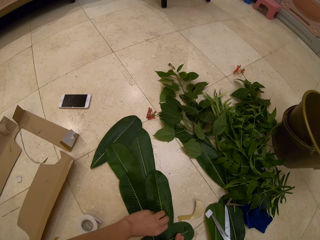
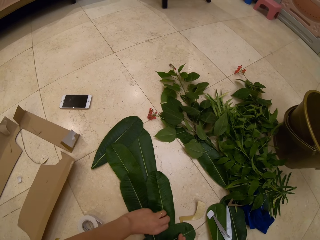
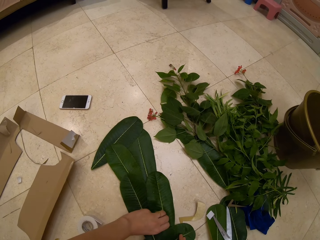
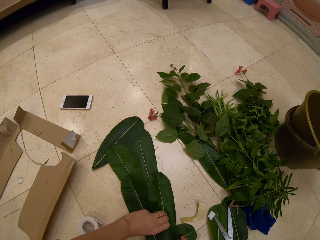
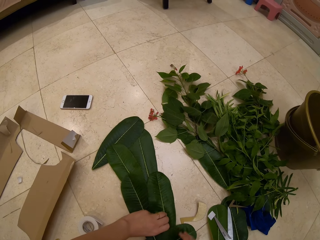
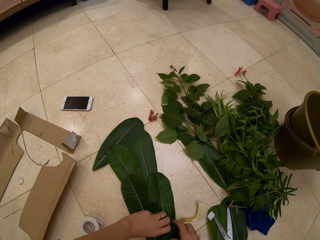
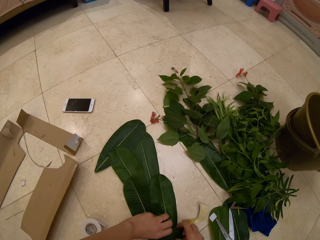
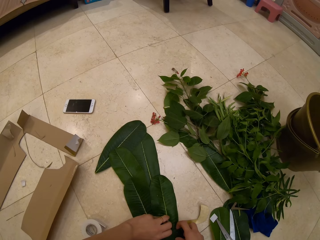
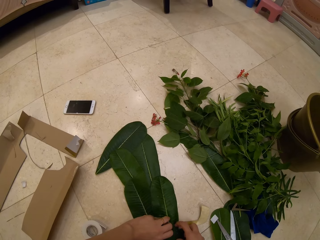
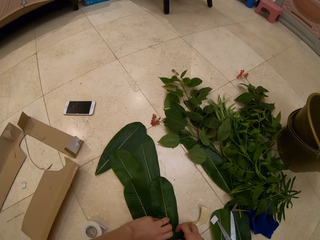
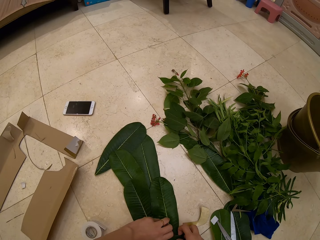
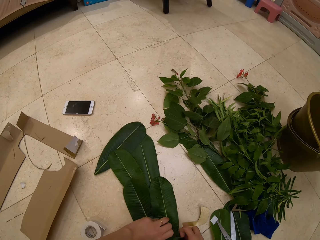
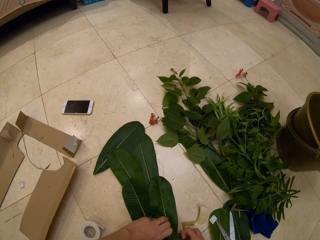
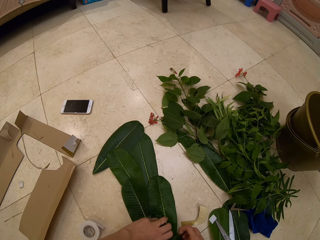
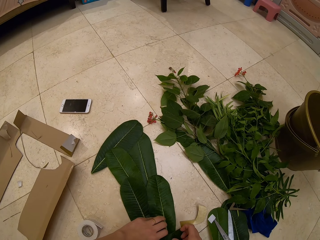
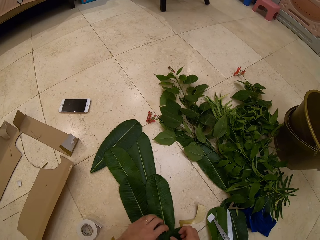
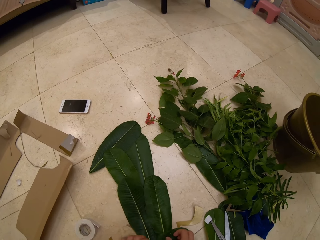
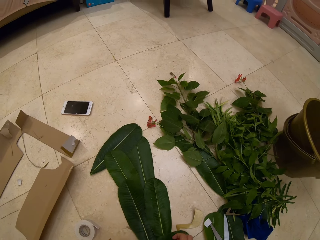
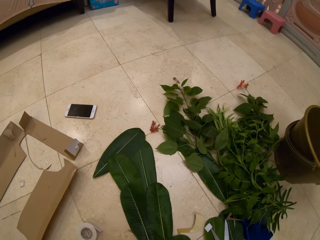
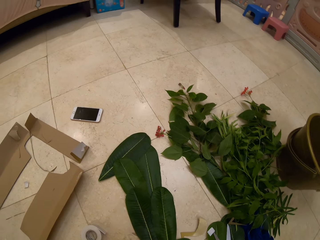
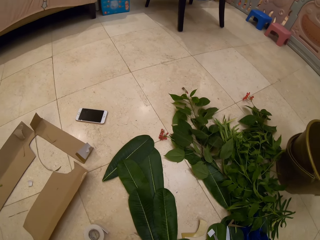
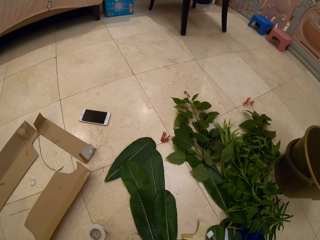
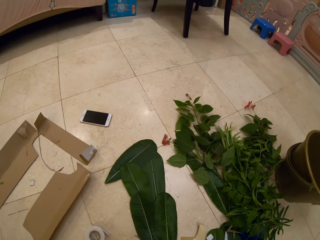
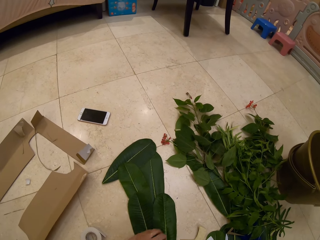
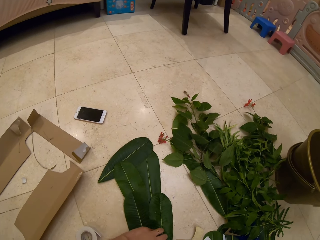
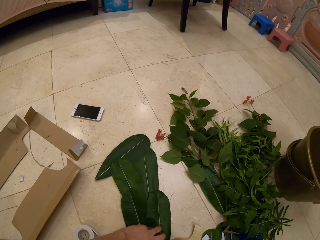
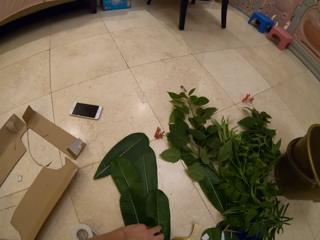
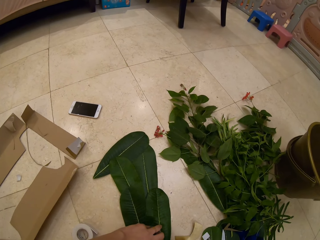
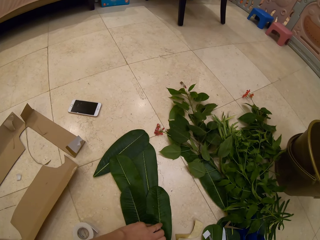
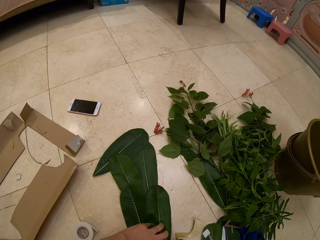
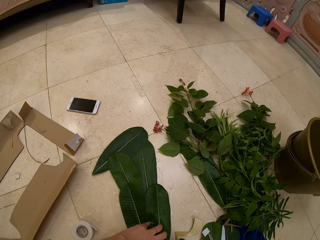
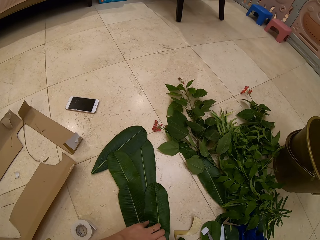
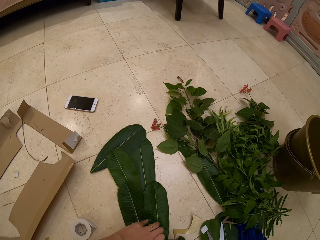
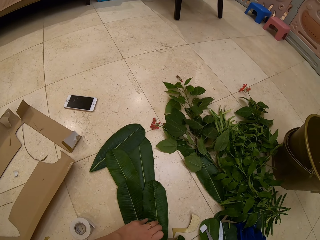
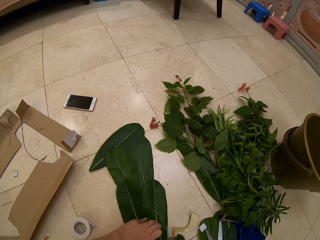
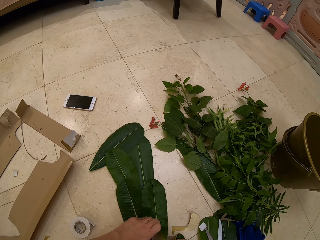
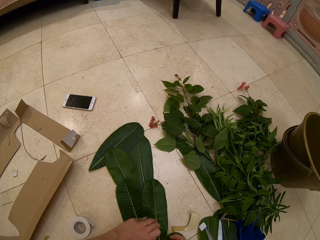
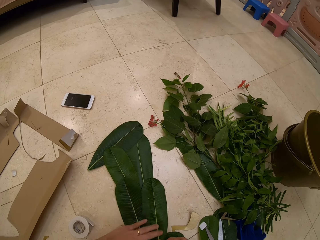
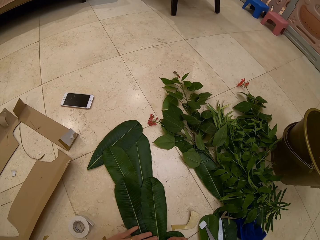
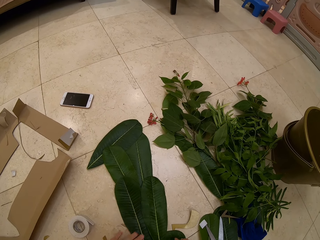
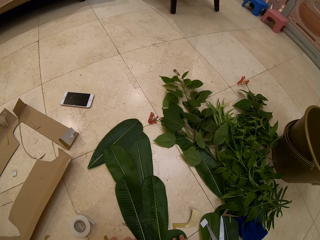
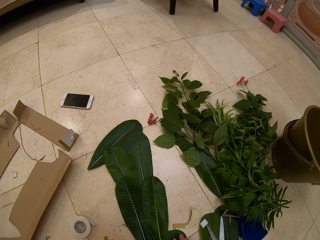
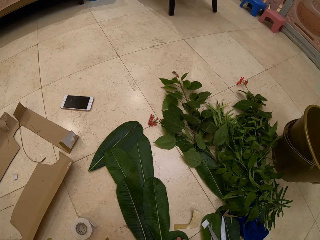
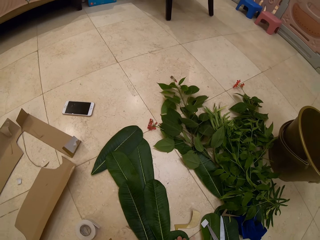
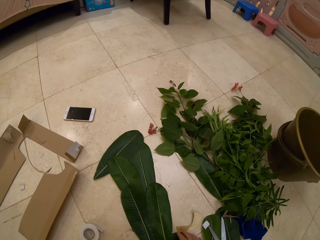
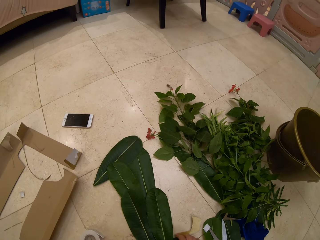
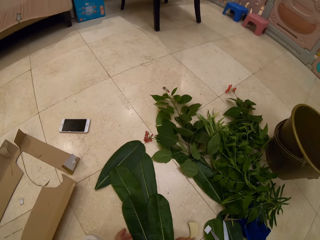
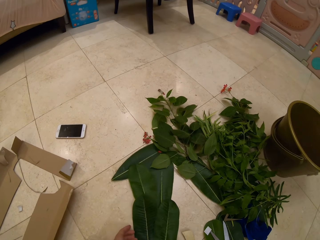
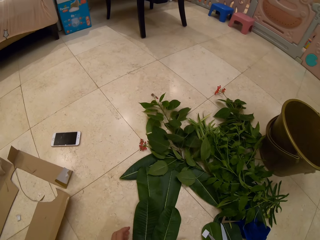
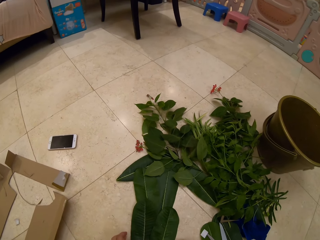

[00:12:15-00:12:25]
The camera wearer fixes the leaf on the bunch.

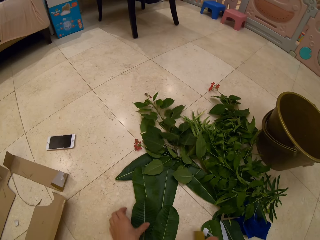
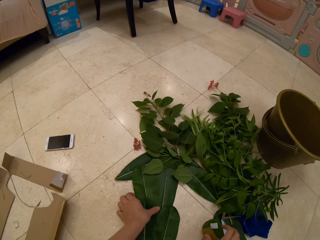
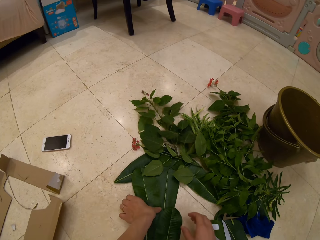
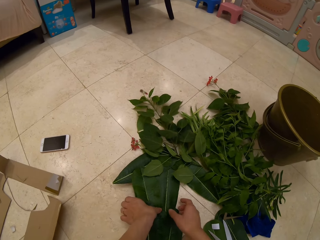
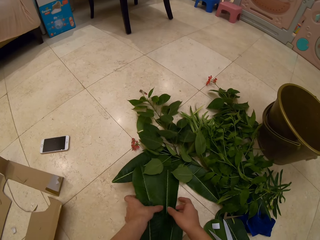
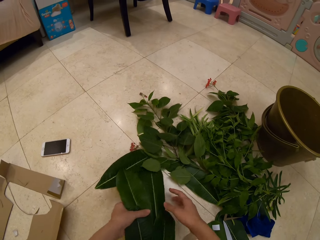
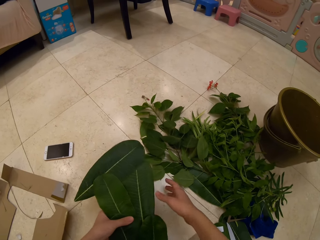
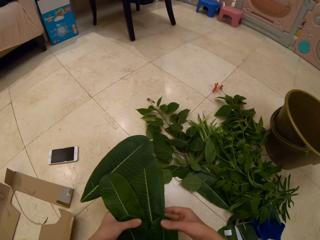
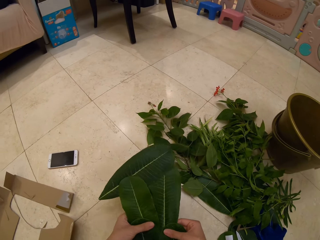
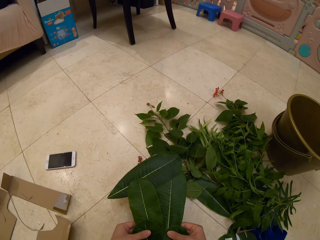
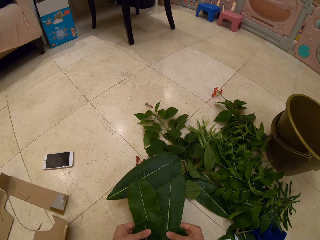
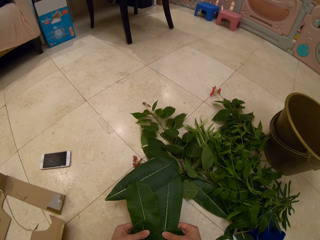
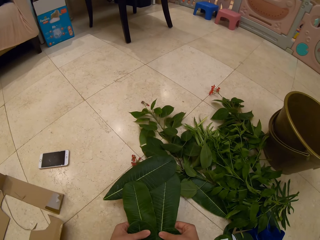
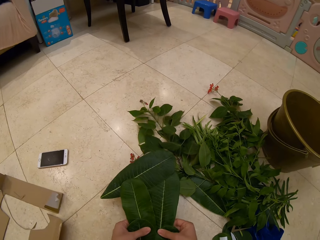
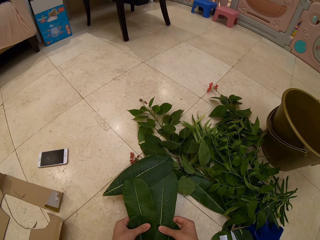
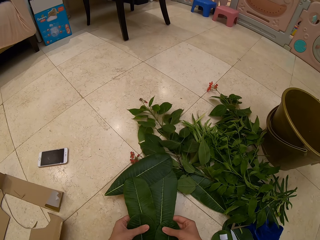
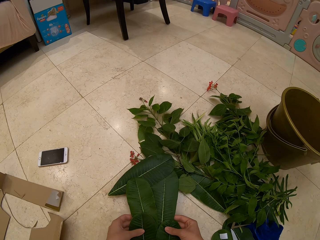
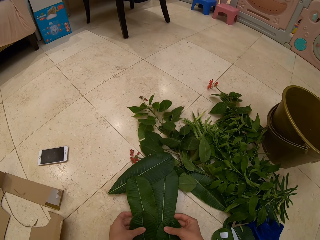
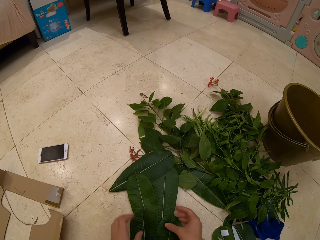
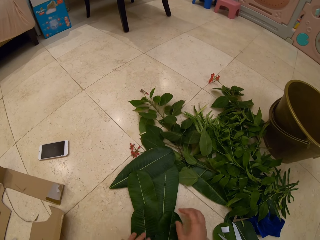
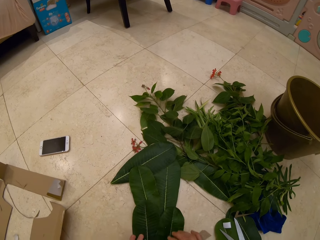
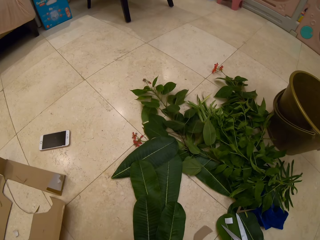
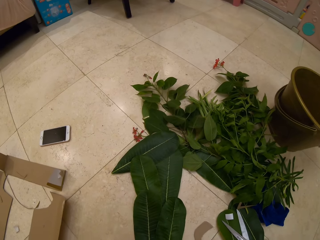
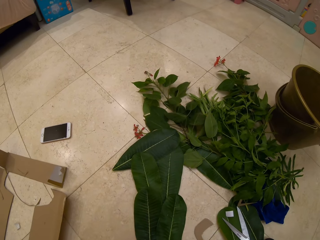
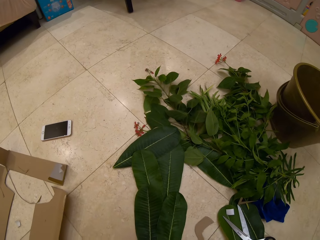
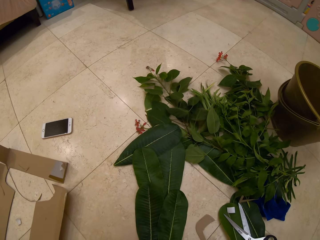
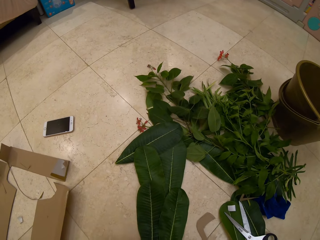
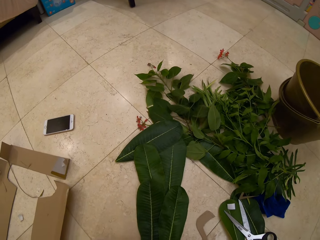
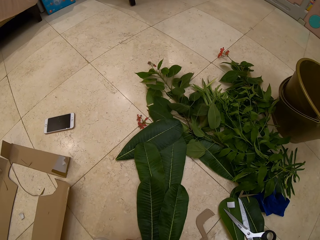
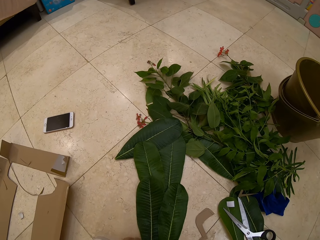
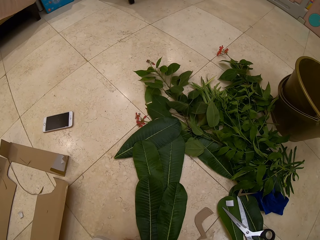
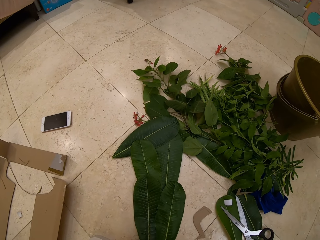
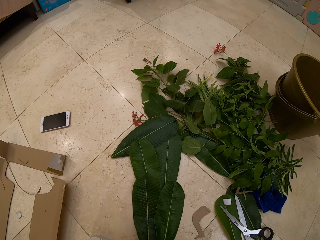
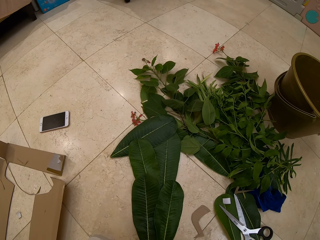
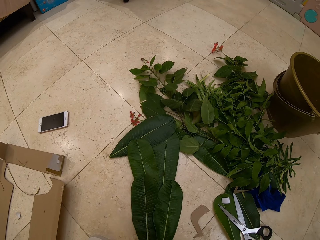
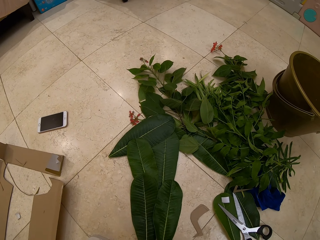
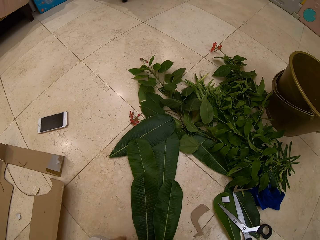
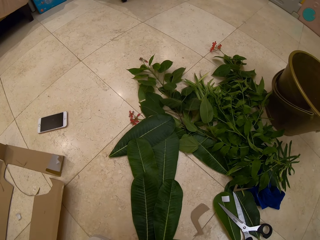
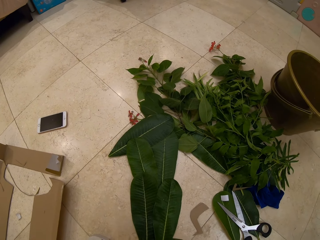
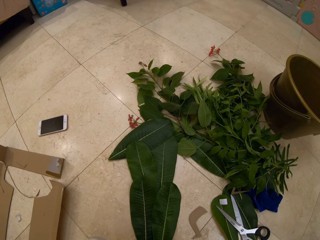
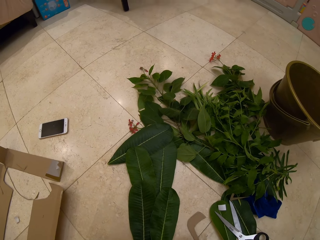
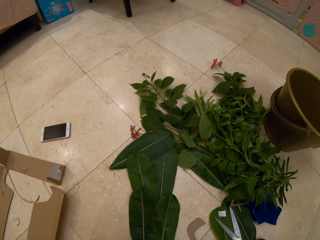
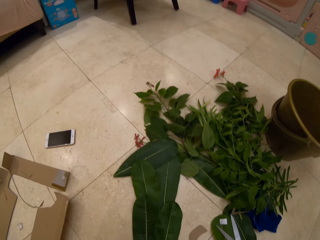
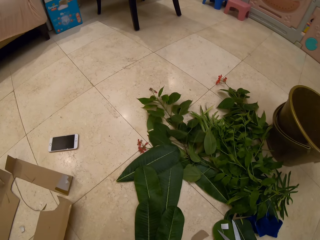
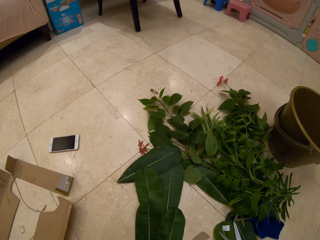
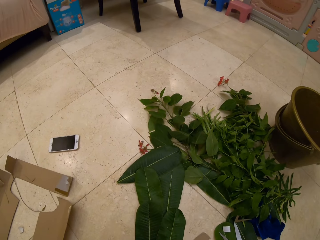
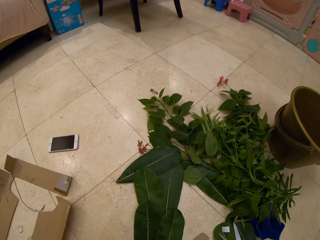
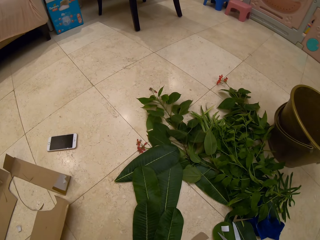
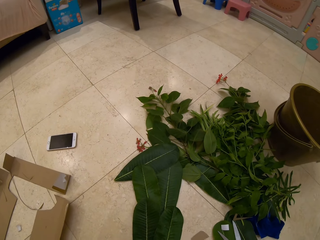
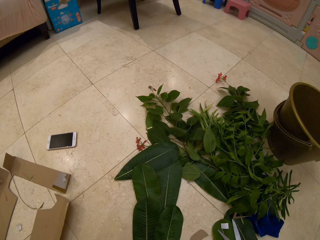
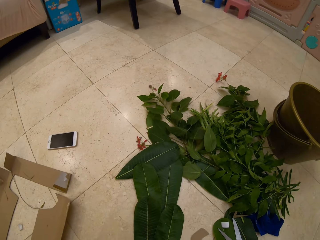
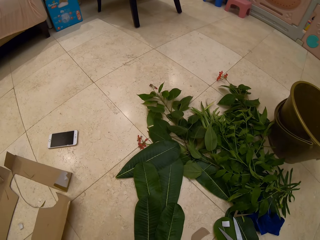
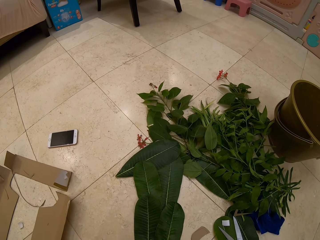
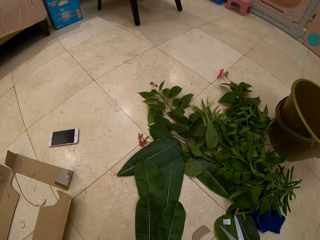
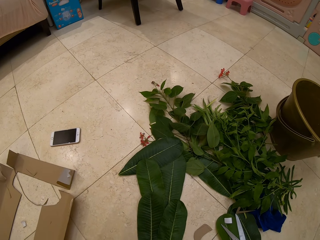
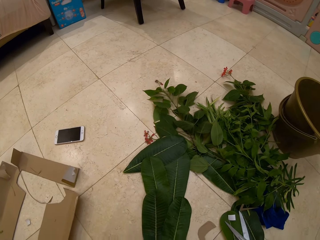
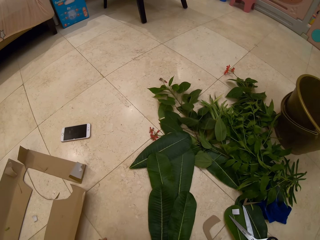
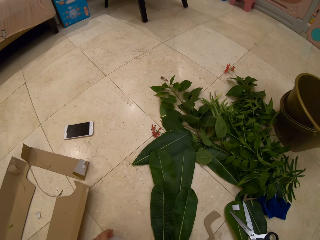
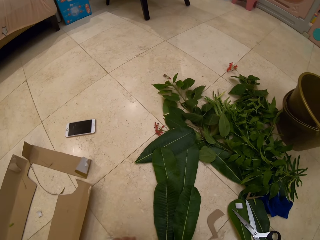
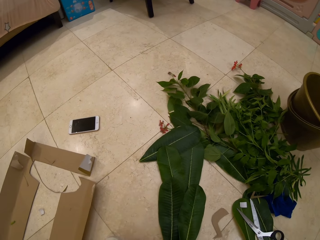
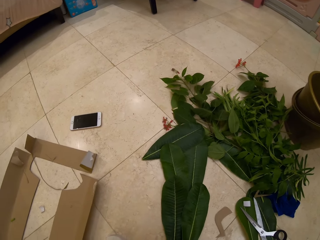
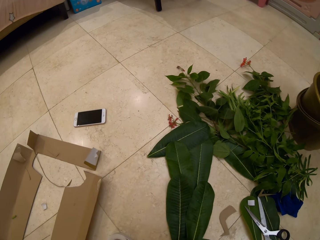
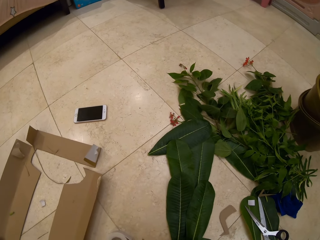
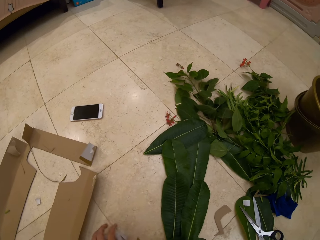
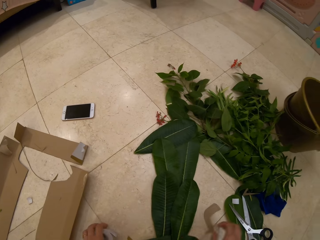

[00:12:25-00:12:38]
The camera wearer slightly moves the leaves decoration upright. They pick up the leaves decoration. They look at the leaves decoration. They put down the leaves decoration. They look at the leaves decoration.
